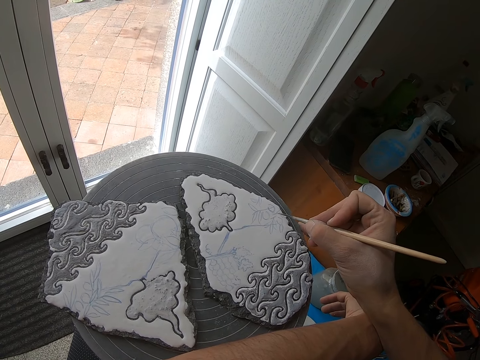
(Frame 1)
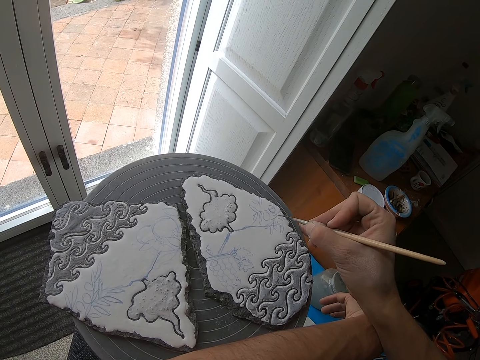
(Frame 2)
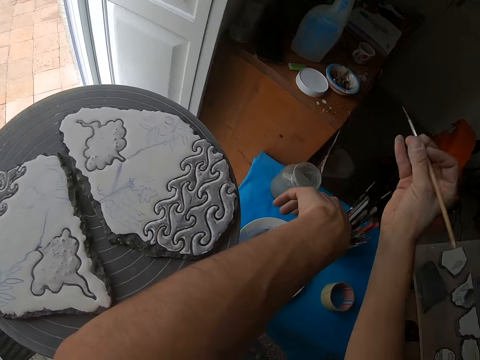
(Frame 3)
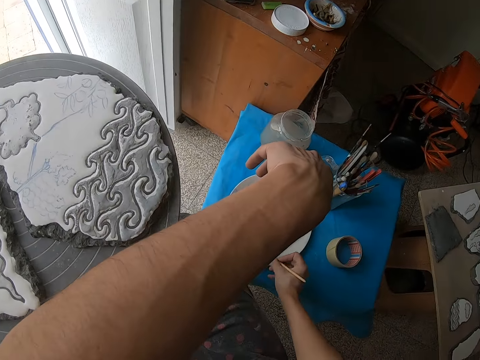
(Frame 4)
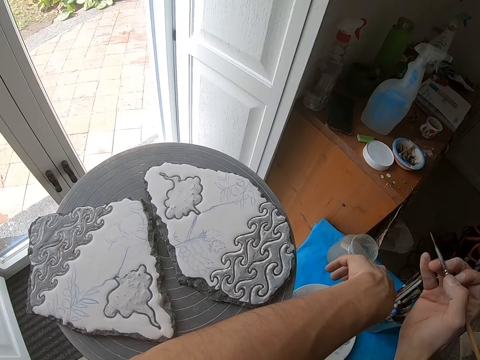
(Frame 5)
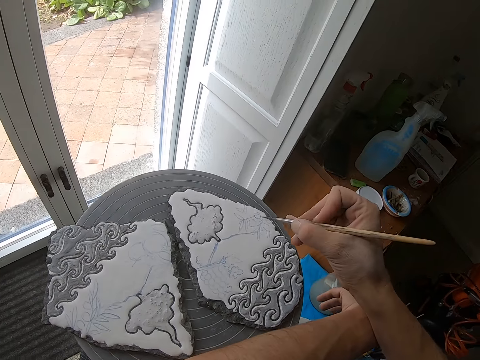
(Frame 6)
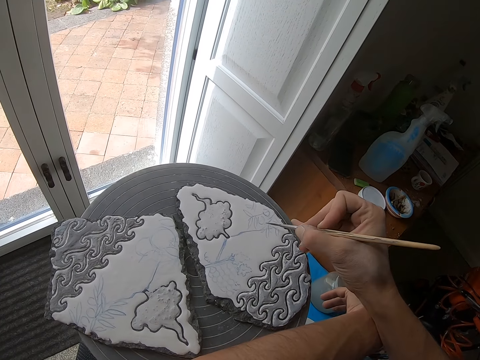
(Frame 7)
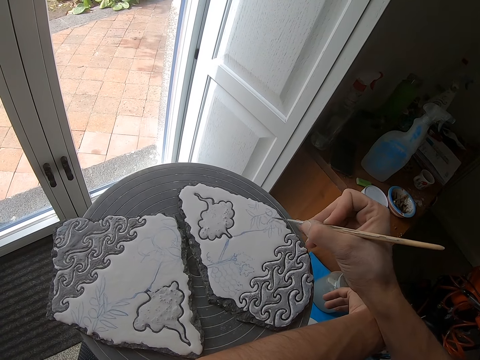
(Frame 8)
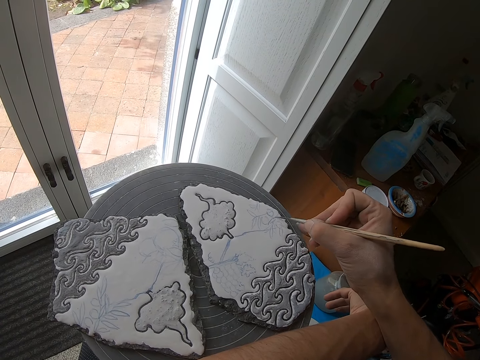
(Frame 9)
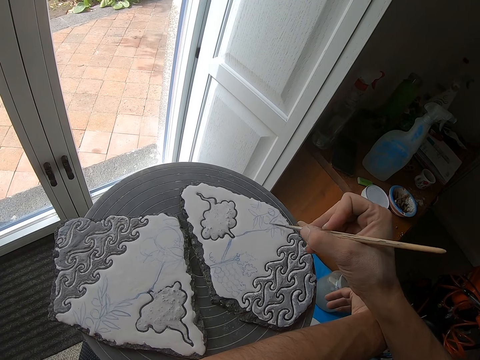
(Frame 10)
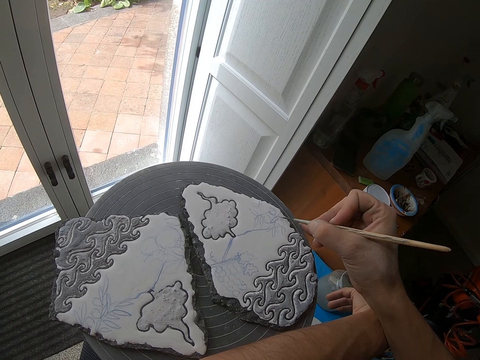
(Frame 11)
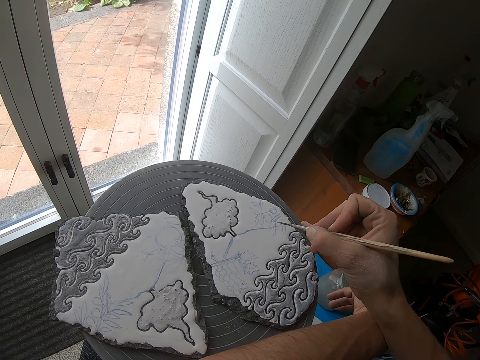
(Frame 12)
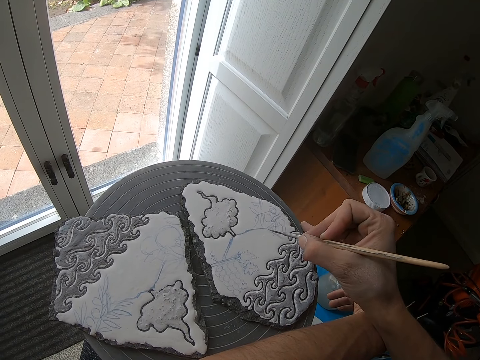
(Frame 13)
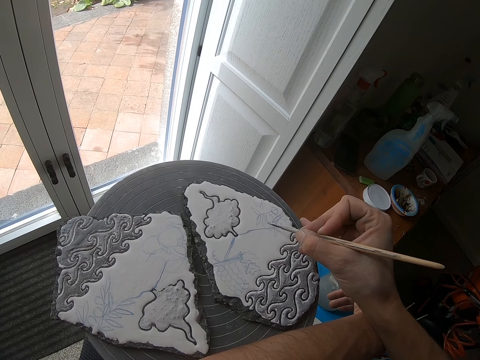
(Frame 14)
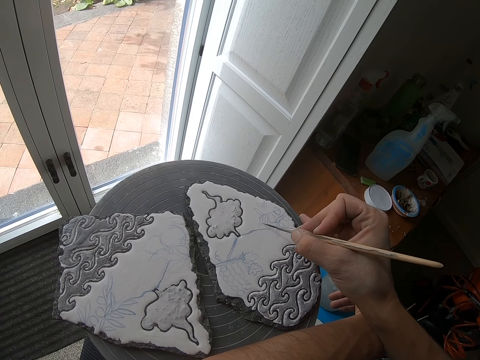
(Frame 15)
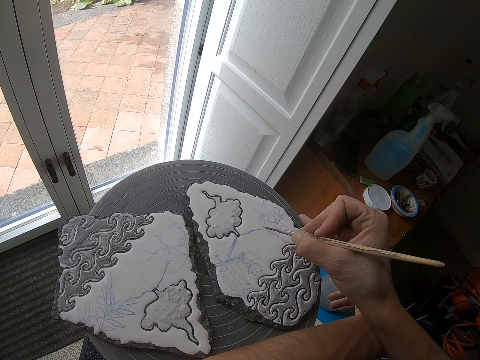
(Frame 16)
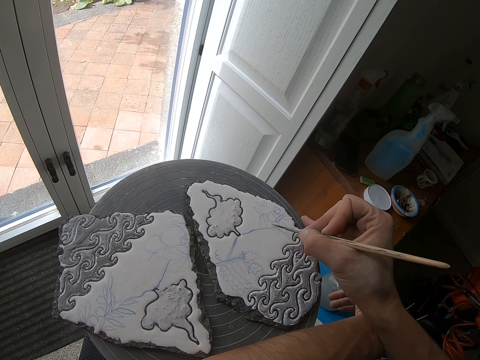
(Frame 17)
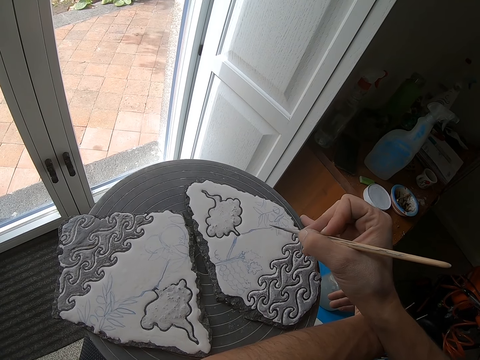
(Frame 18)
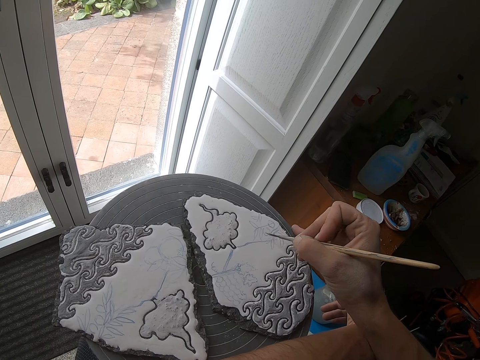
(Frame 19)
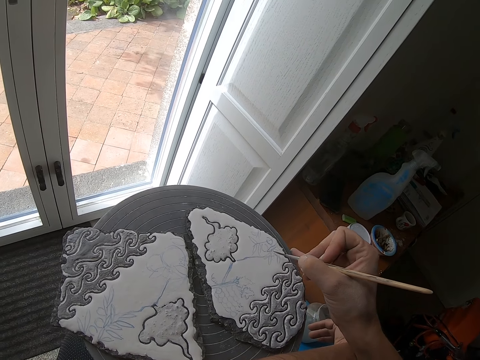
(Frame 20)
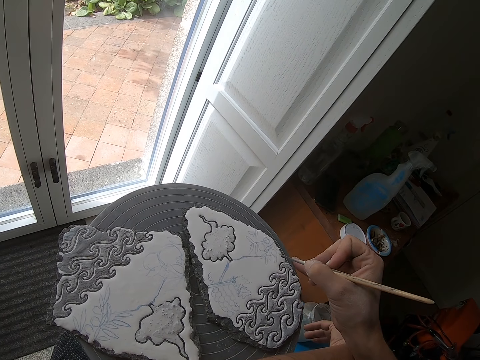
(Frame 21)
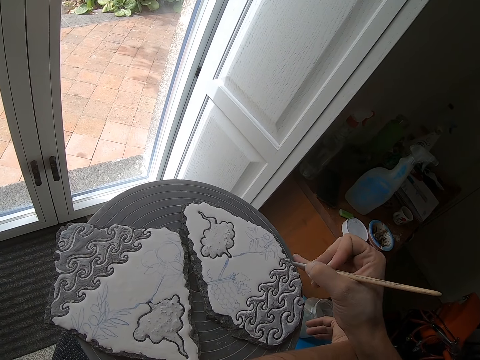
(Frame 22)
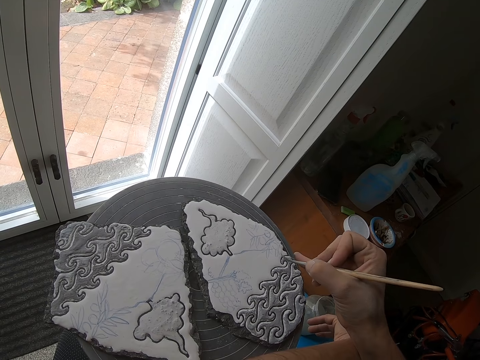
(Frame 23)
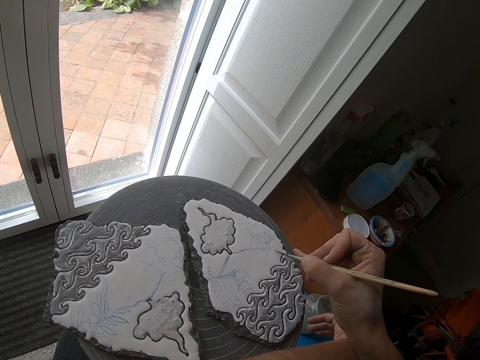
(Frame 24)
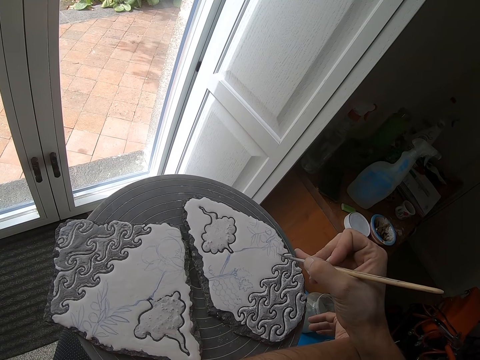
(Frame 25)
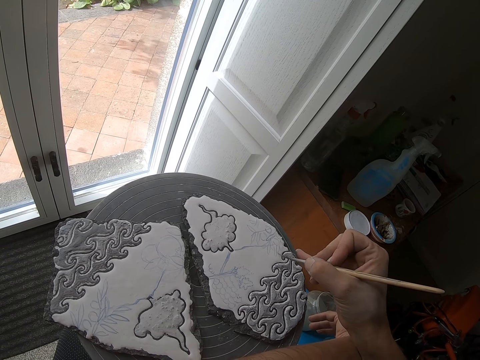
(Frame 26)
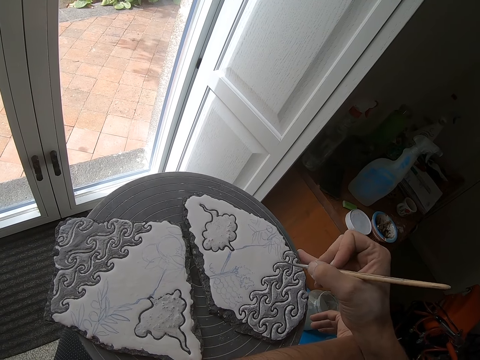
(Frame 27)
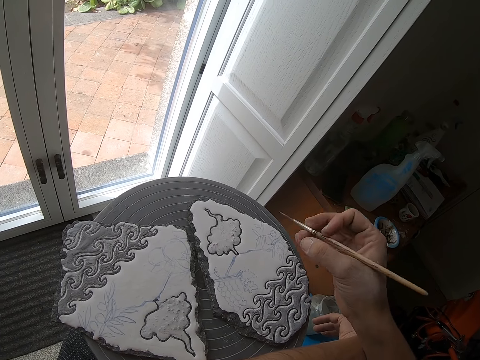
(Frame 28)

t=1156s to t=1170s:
The camera wearer dips the tip of the script liner in a bowl on a table with his right hand. He brushes a paintbrush on the plate. He sketches on a ceramic with the script liner in his right hand.

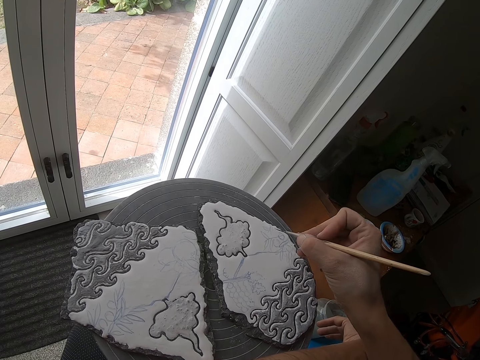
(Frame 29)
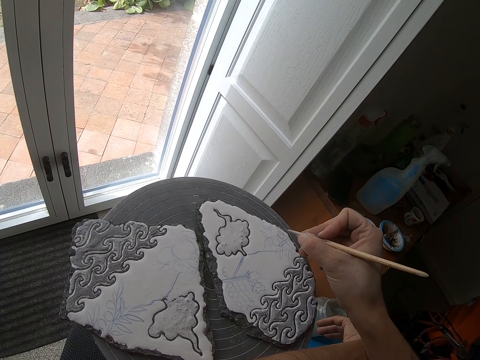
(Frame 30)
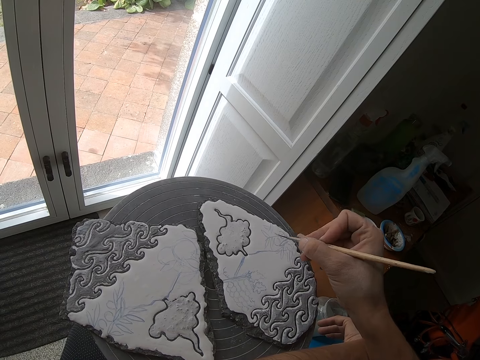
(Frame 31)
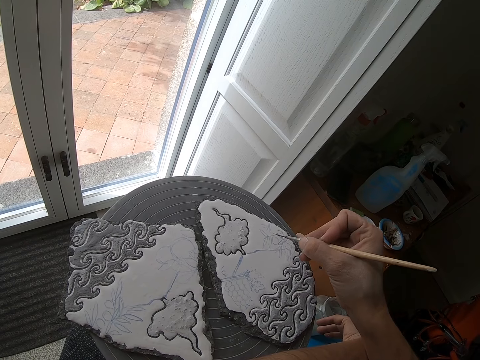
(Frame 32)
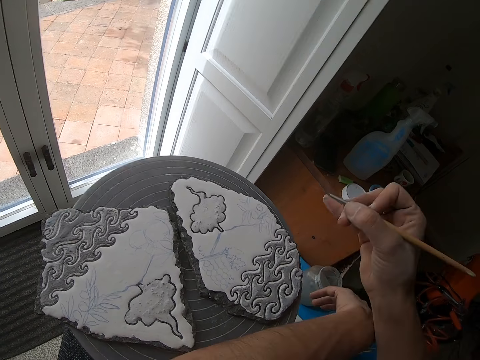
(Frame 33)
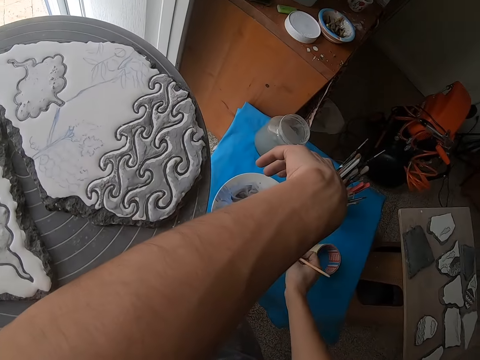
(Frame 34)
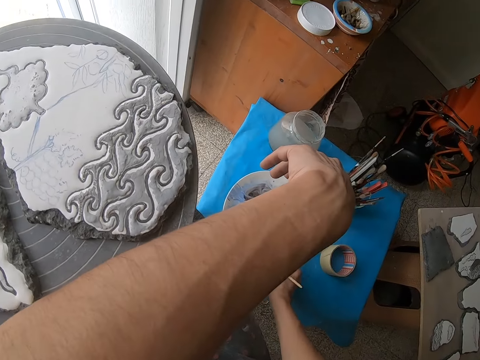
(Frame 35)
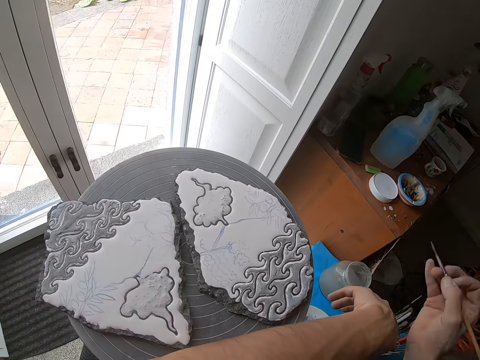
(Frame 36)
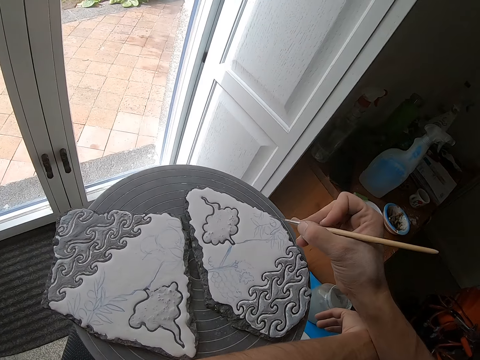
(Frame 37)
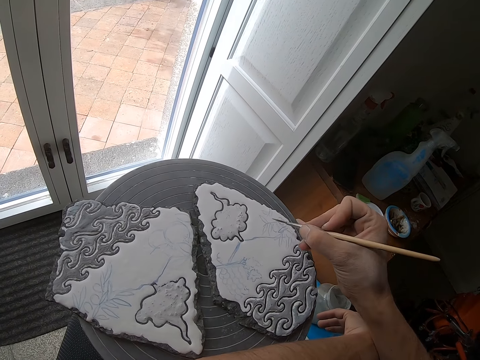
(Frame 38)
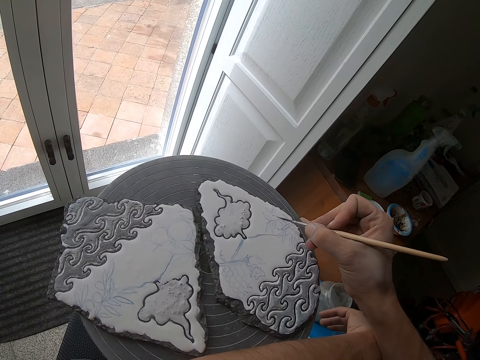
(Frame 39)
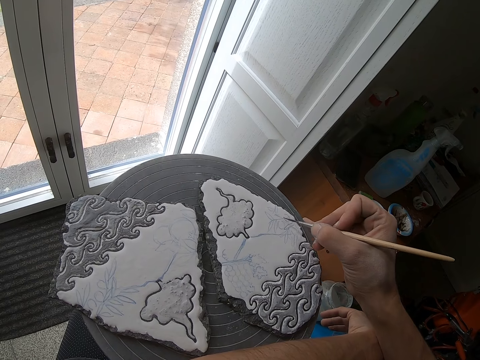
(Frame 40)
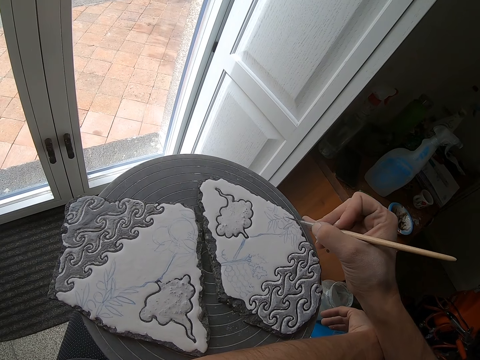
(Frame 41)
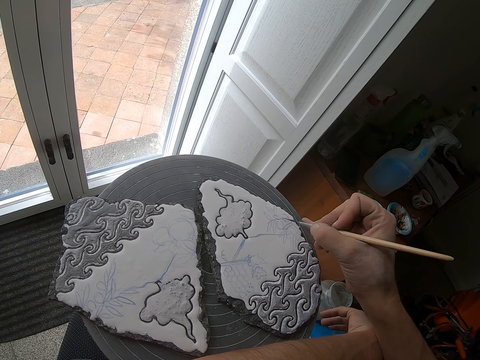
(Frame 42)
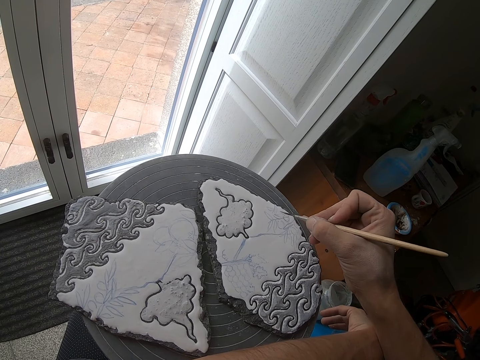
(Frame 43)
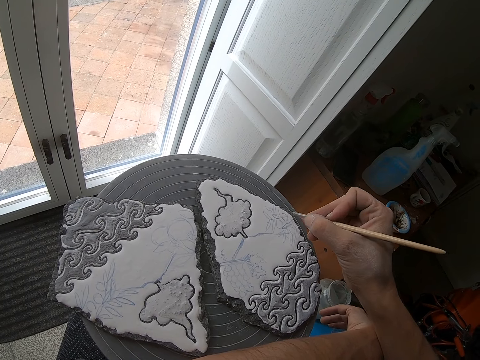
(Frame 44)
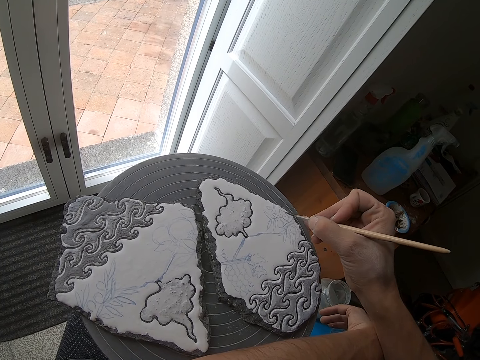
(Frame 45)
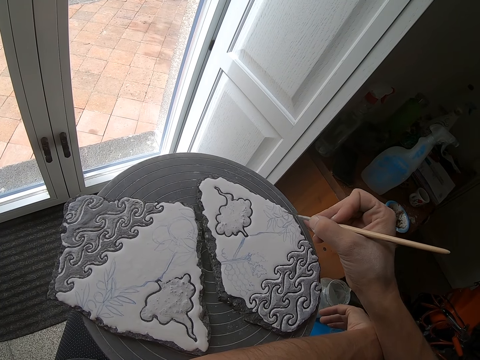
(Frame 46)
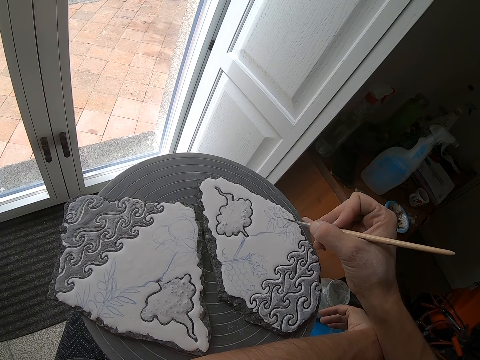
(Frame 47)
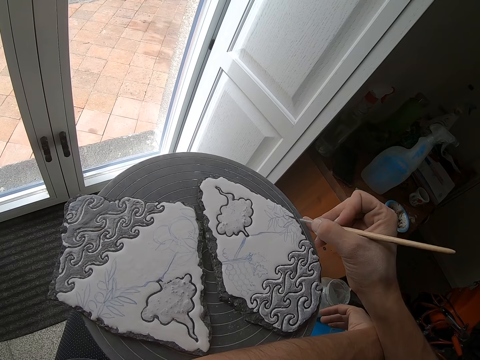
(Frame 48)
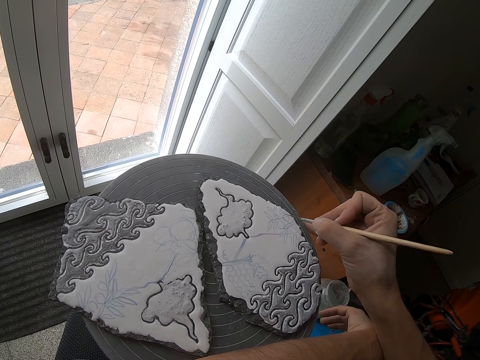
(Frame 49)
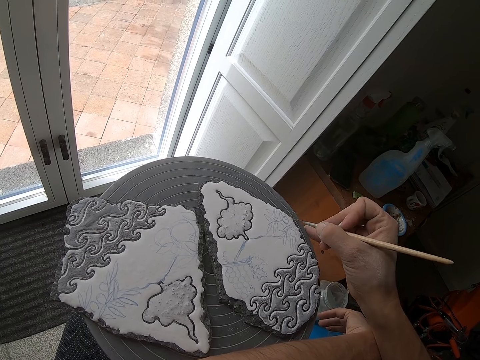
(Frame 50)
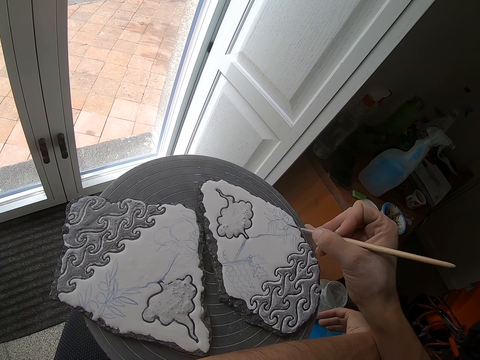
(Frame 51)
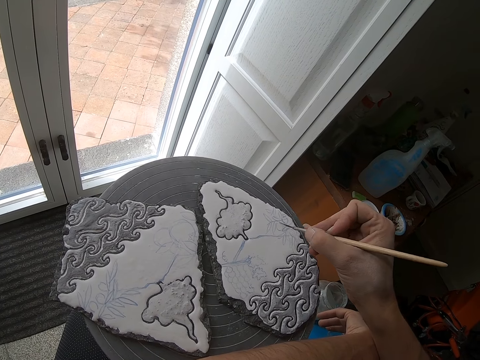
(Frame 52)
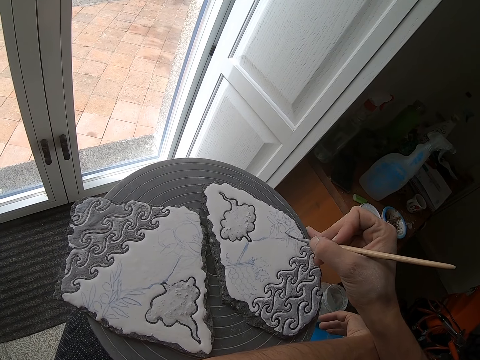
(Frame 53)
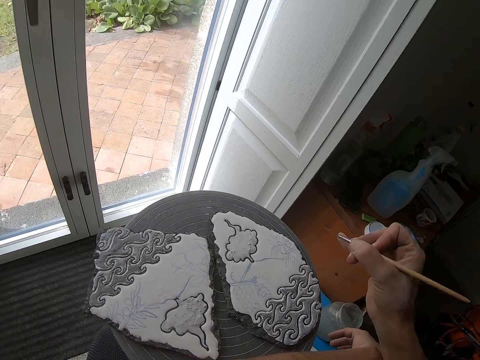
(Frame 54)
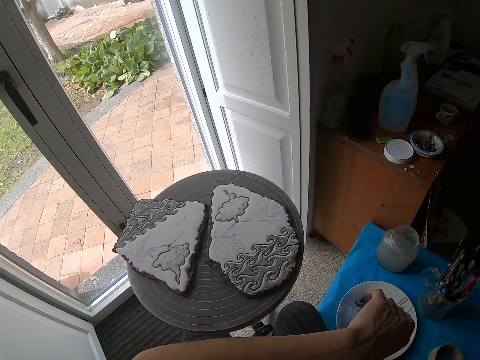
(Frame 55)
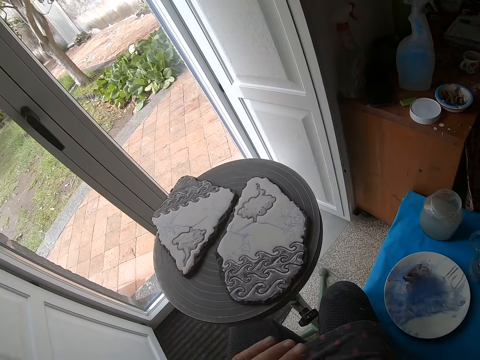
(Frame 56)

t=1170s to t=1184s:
The camera wearer dips the tip of the script liner in a bowl on a table with his right hand. He brushes a paintbrush on the plate. He sketches on a ceramic with the script liner in his right hand.
